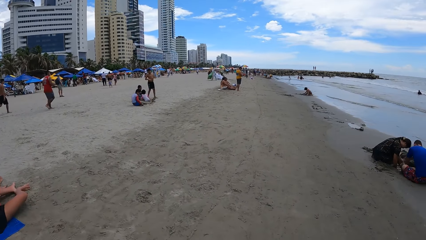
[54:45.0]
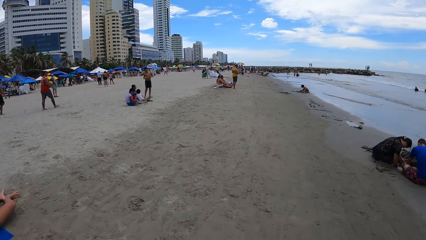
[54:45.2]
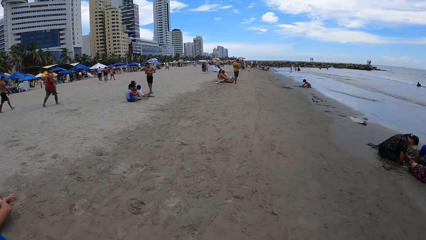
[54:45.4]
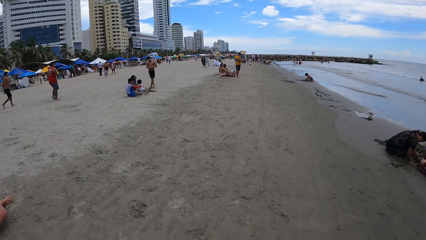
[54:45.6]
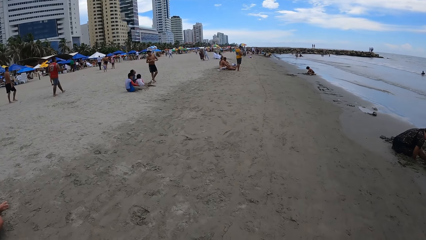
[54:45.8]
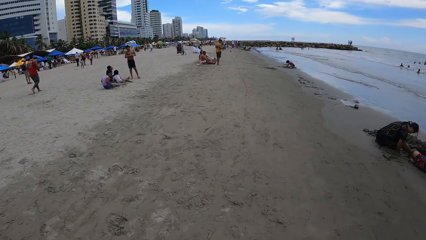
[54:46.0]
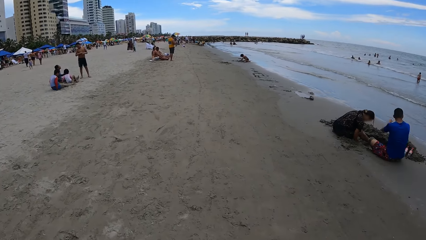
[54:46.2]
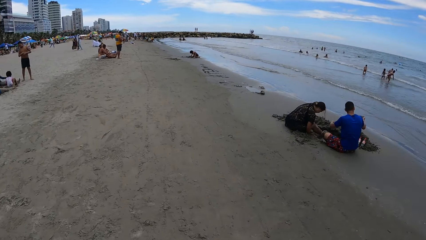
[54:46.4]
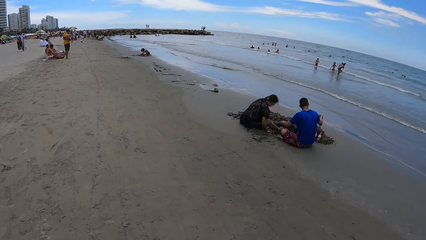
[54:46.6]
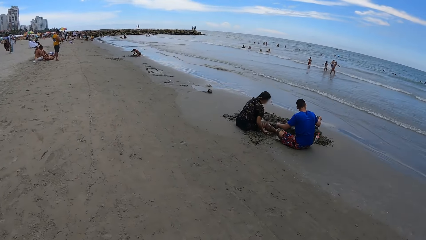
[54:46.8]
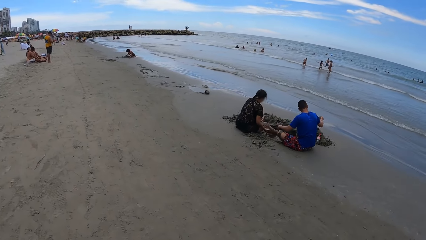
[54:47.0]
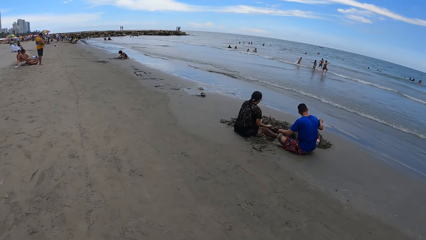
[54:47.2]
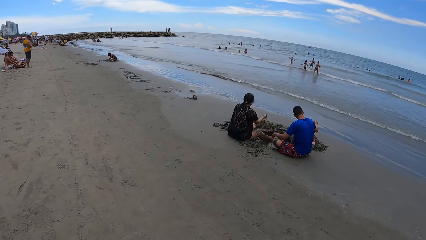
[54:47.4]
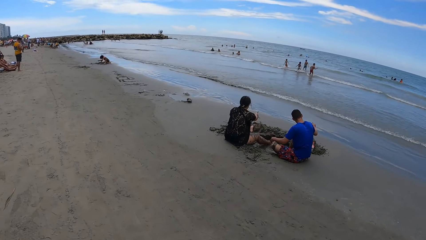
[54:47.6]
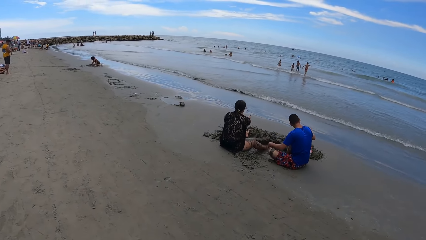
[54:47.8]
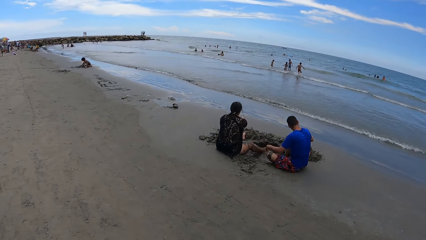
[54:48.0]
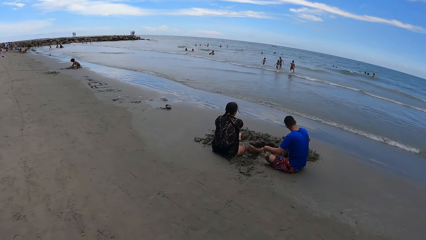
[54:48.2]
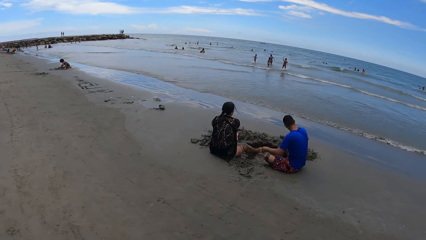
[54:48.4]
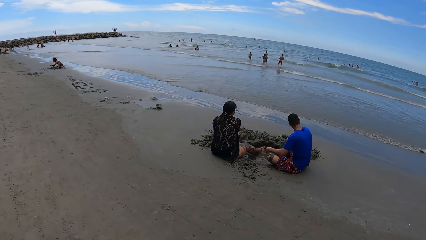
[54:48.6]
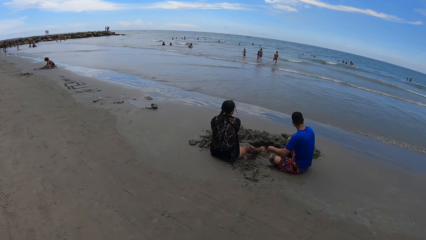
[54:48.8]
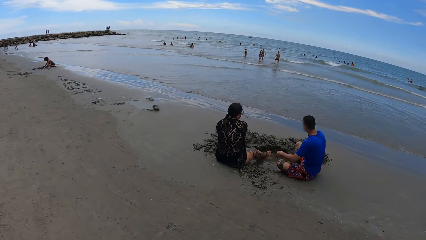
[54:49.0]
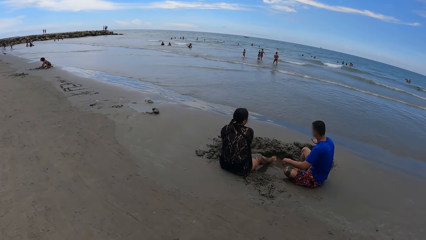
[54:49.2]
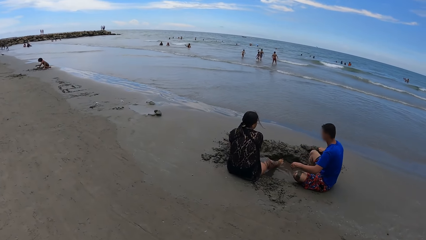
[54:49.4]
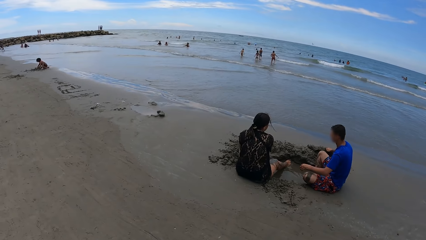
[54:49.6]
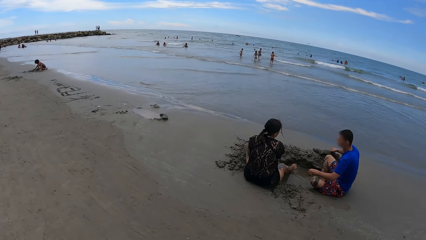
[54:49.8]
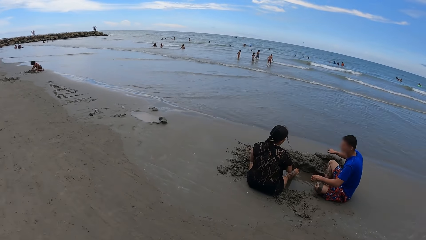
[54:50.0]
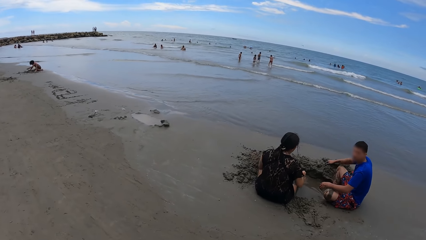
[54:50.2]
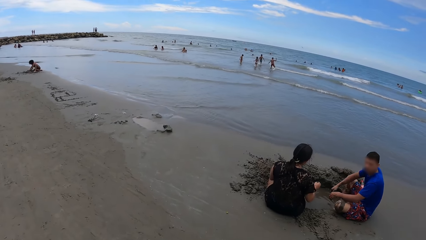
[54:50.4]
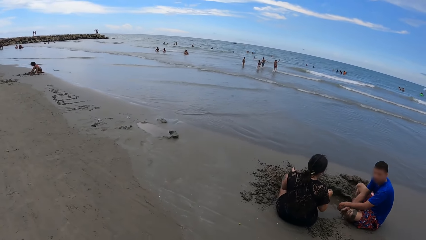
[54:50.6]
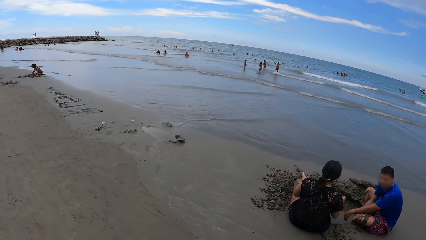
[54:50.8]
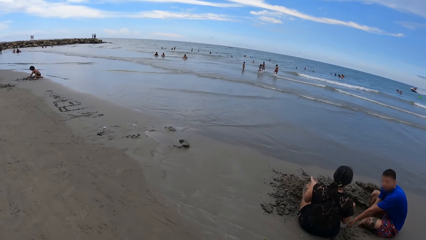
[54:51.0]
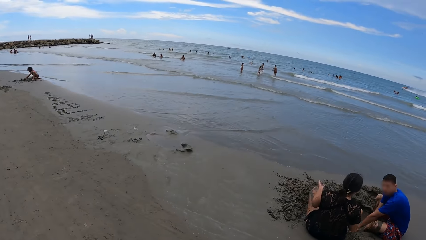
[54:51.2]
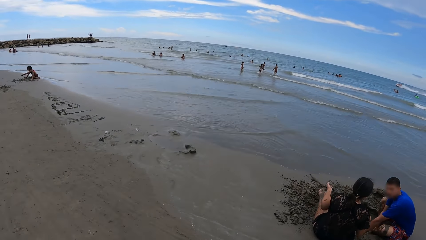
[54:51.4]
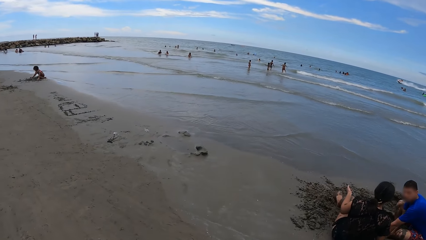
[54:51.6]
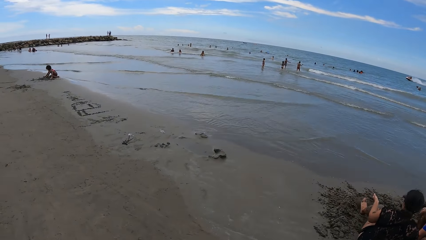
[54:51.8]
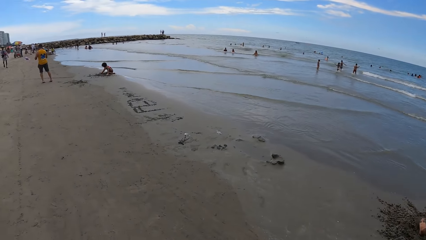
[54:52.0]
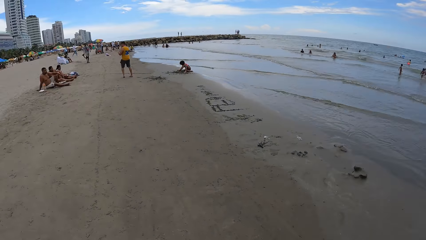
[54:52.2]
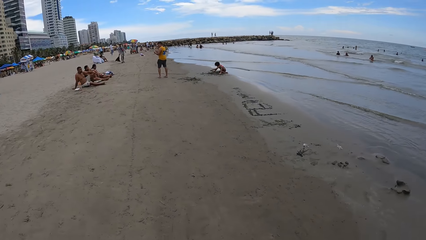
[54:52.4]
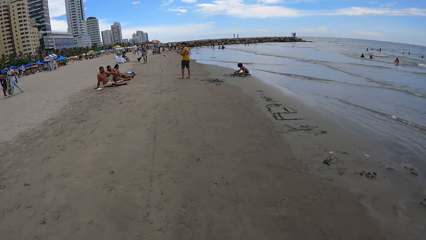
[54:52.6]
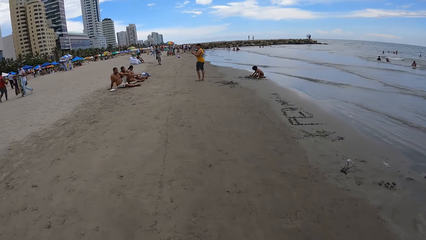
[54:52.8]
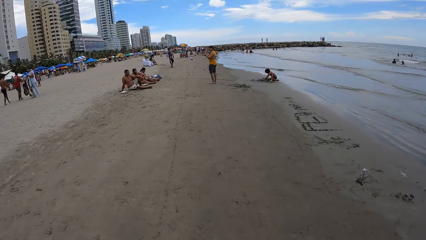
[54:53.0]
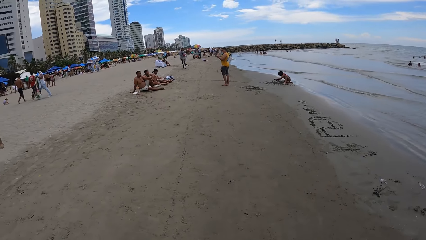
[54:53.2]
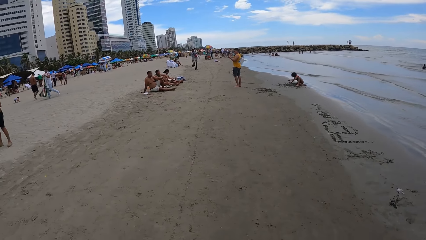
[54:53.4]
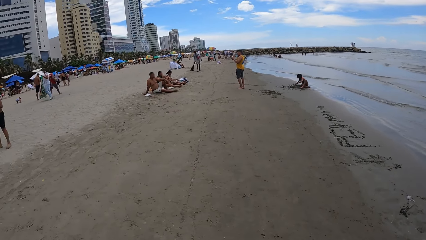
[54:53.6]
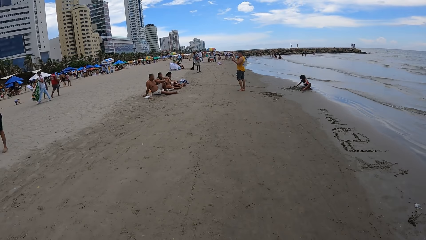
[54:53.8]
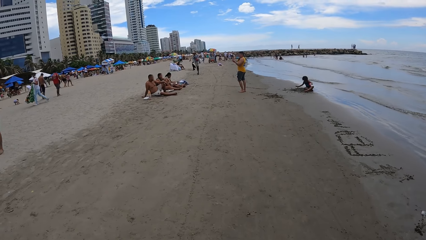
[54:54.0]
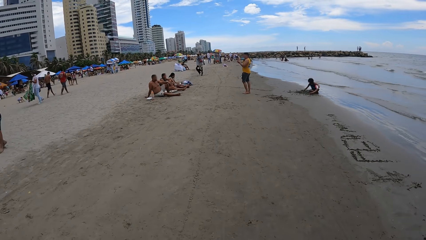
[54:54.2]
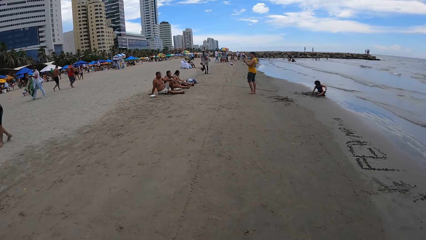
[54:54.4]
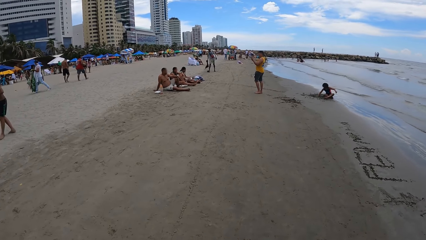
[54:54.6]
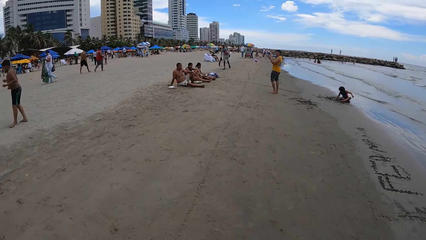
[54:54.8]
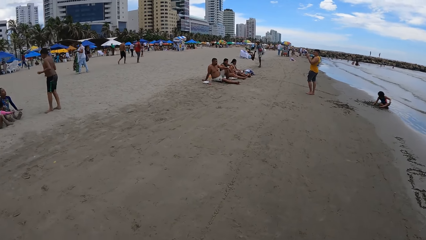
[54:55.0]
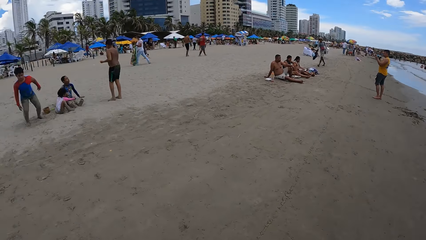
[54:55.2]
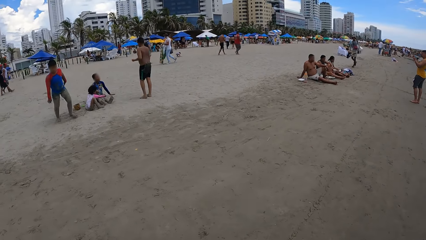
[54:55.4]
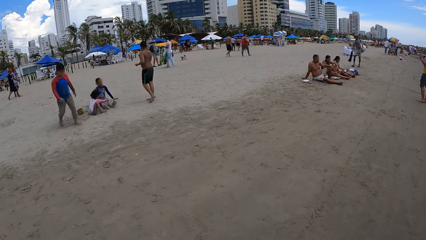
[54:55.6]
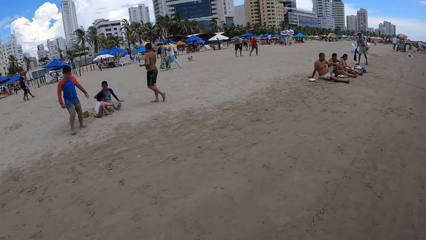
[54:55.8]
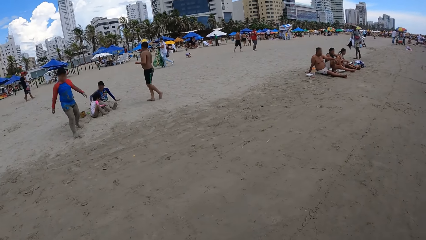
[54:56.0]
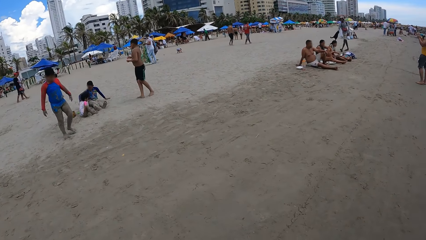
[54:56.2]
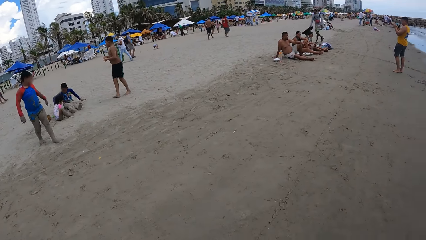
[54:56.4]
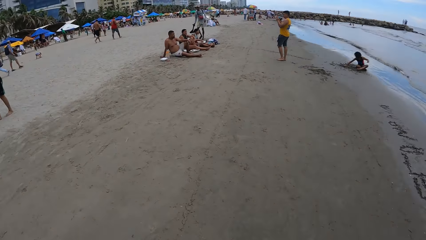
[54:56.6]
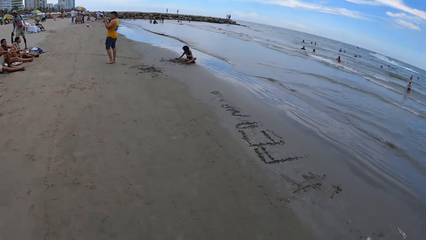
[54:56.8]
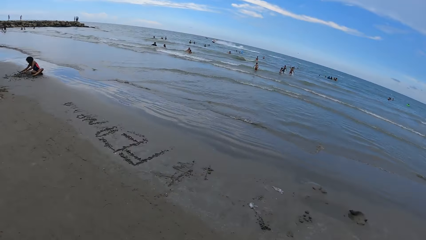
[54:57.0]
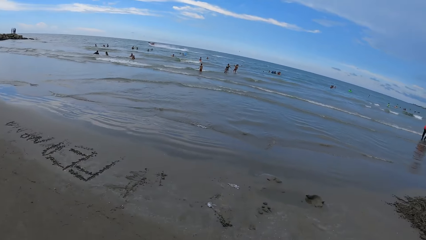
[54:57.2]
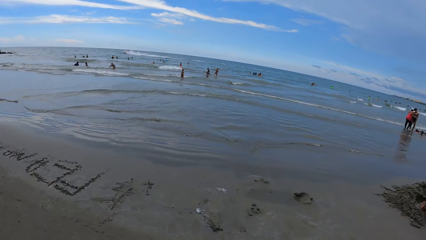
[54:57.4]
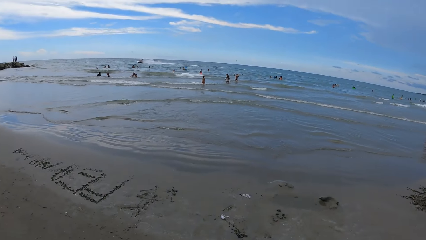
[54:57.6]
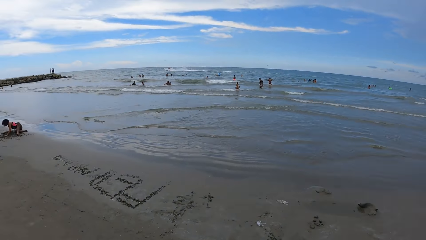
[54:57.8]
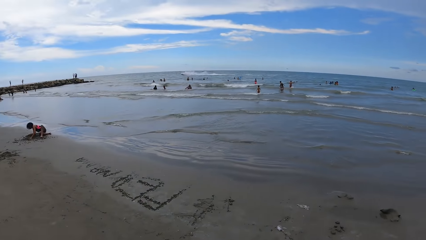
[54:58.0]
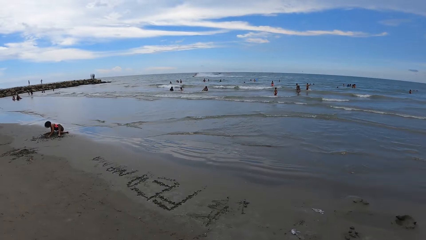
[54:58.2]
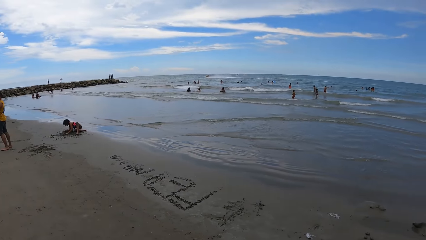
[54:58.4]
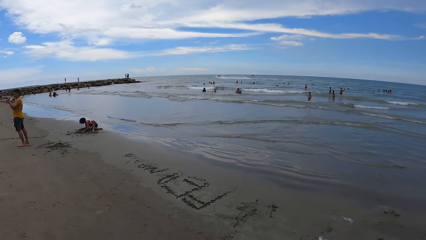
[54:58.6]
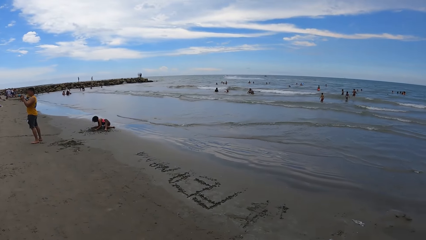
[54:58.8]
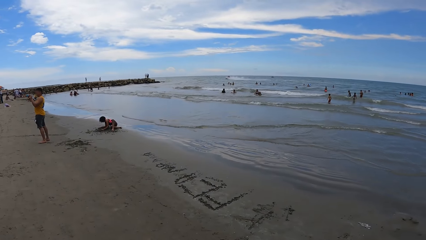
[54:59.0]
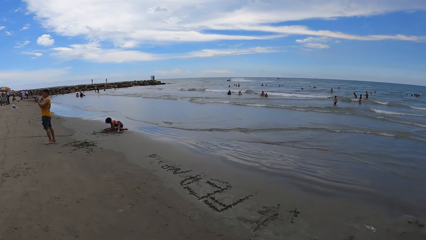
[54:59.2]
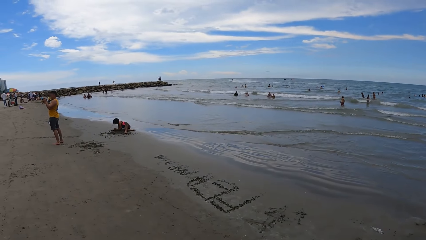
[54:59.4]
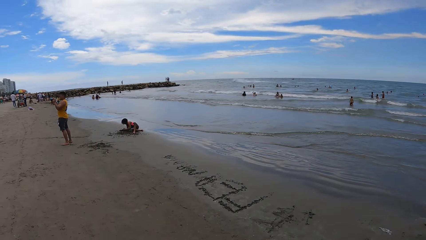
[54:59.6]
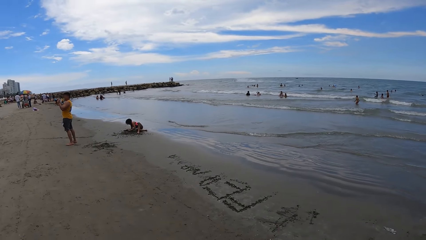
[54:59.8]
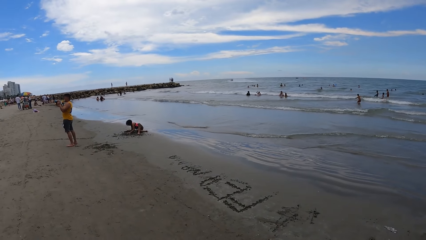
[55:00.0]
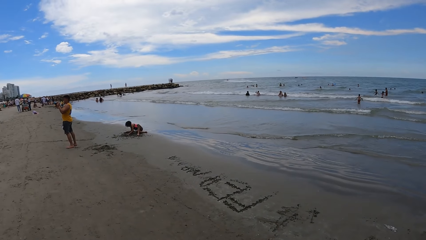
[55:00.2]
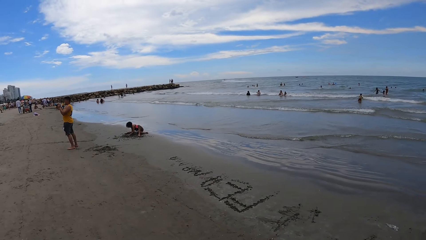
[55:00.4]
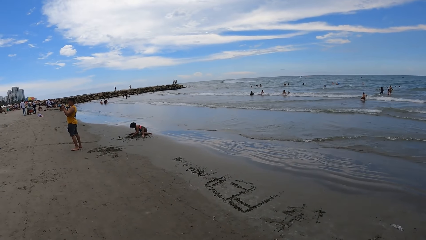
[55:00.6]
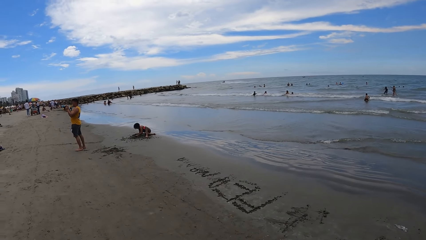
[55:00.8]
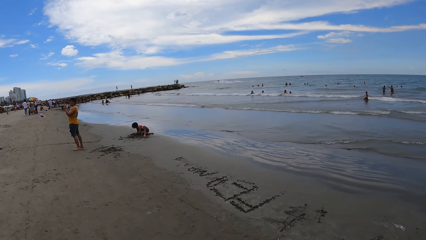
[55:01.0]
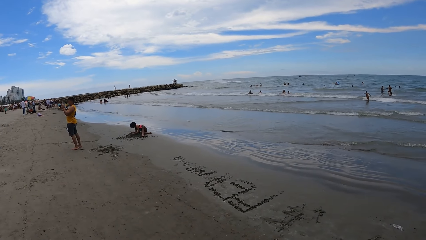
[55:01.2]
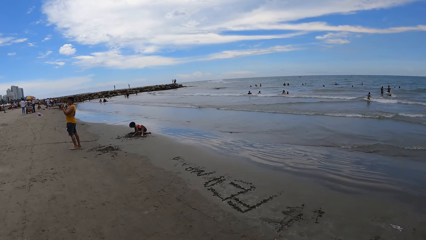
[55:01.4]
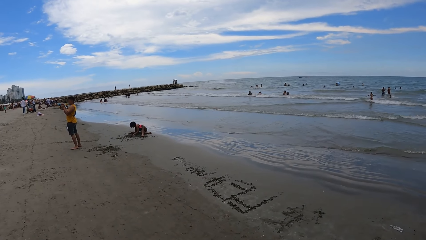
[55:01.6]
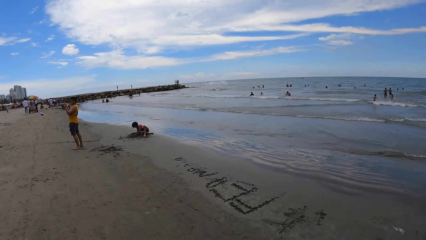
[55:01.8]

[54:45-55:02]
The camera wearer looks around. They walk around the beach. They look at the children. They look at the beach.
